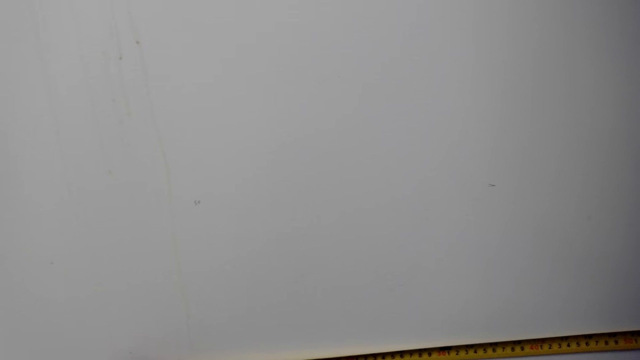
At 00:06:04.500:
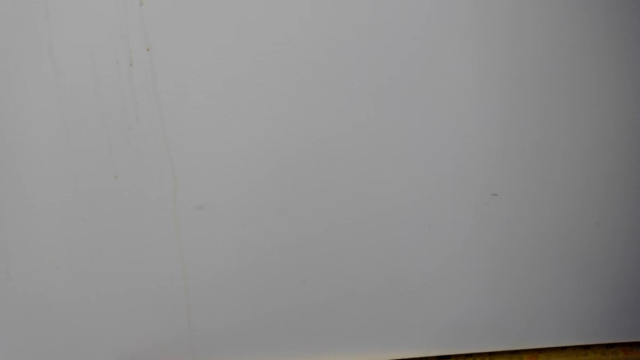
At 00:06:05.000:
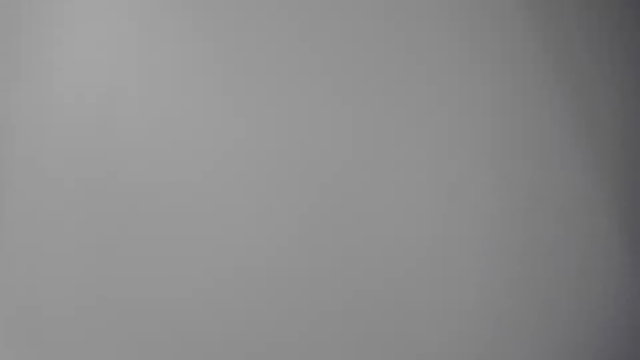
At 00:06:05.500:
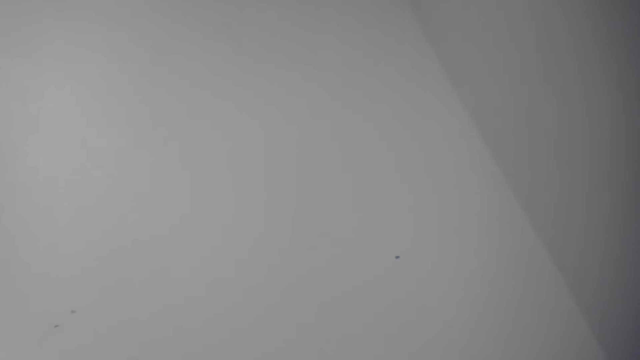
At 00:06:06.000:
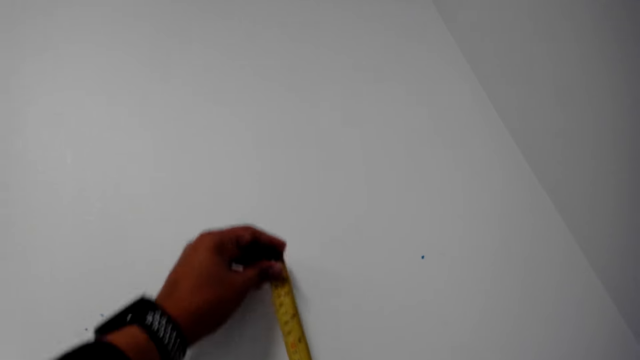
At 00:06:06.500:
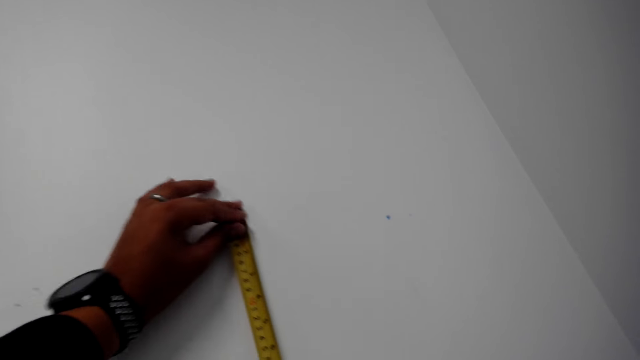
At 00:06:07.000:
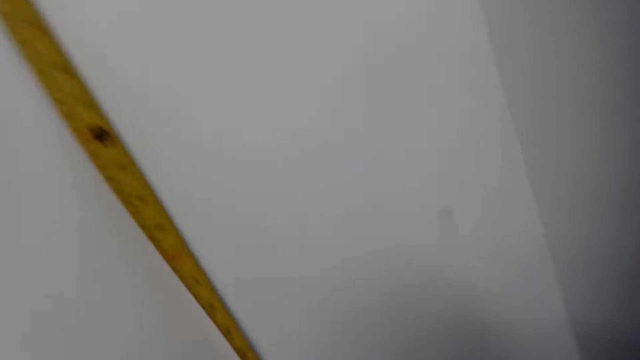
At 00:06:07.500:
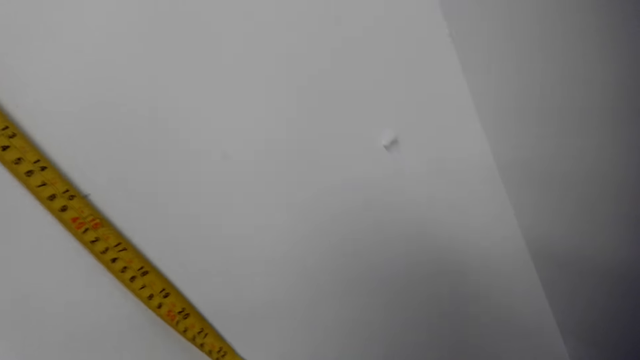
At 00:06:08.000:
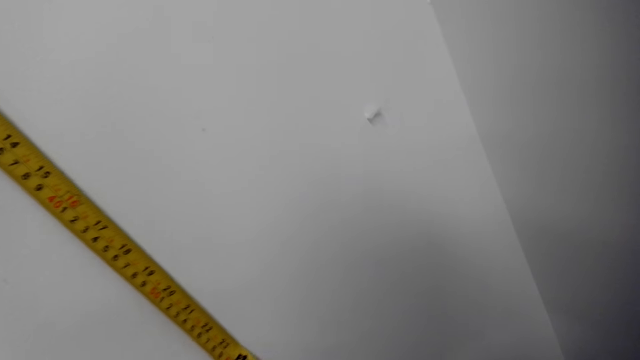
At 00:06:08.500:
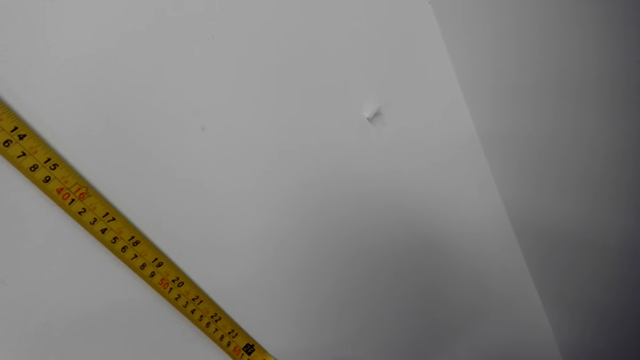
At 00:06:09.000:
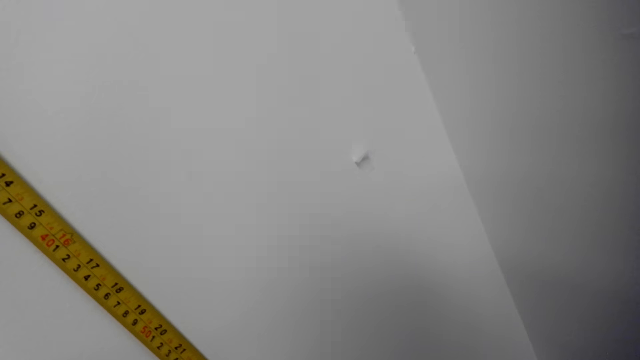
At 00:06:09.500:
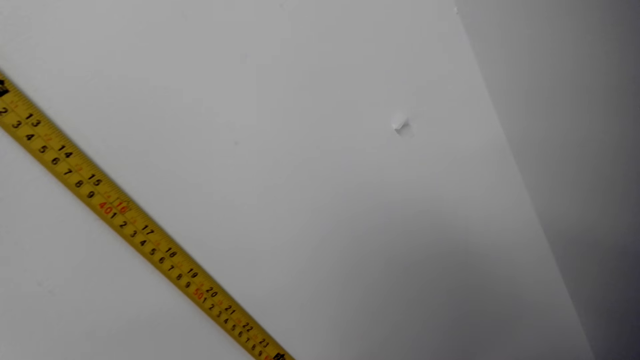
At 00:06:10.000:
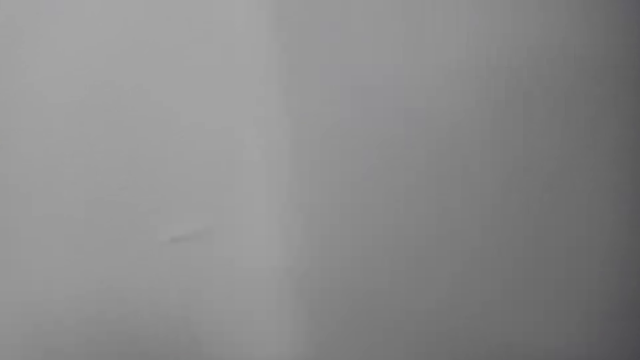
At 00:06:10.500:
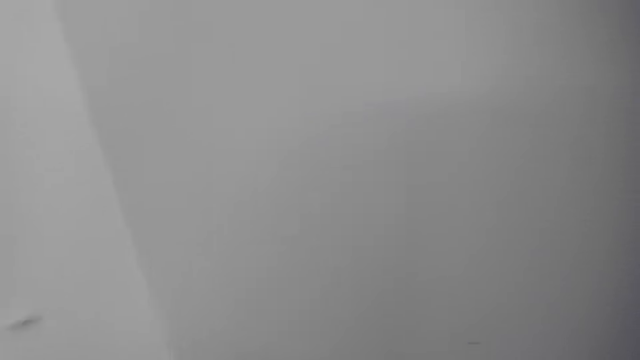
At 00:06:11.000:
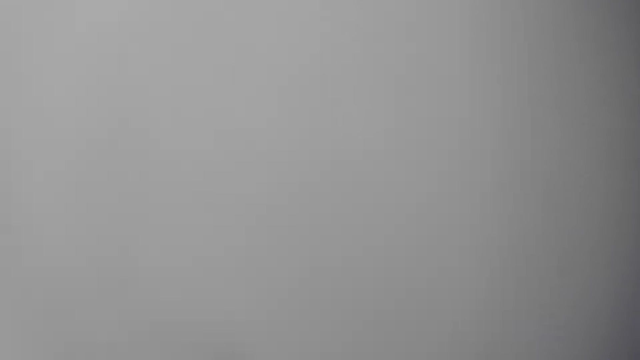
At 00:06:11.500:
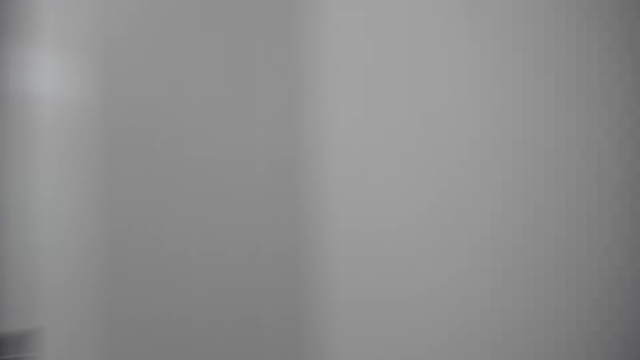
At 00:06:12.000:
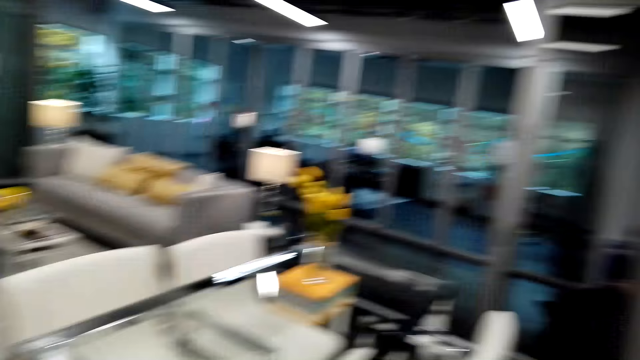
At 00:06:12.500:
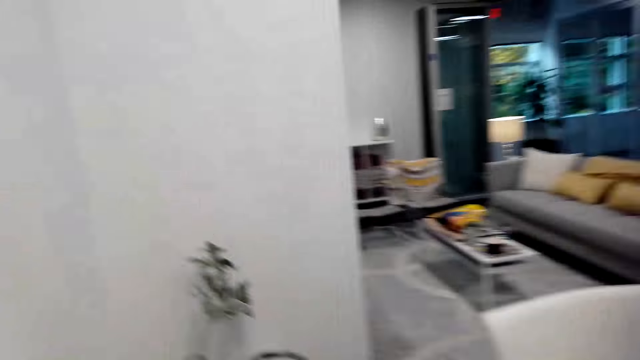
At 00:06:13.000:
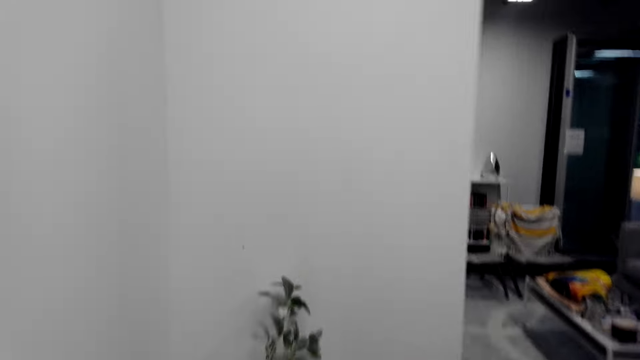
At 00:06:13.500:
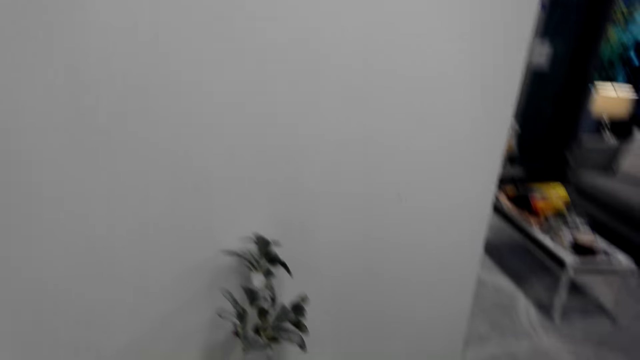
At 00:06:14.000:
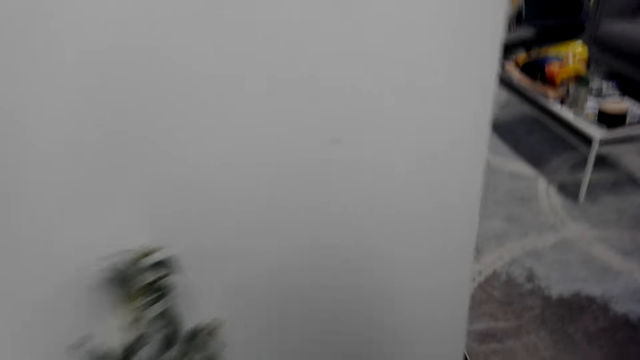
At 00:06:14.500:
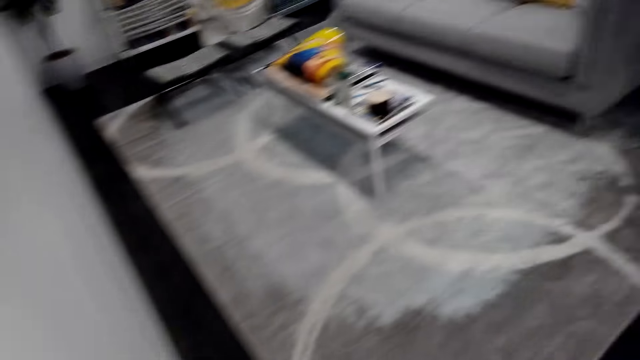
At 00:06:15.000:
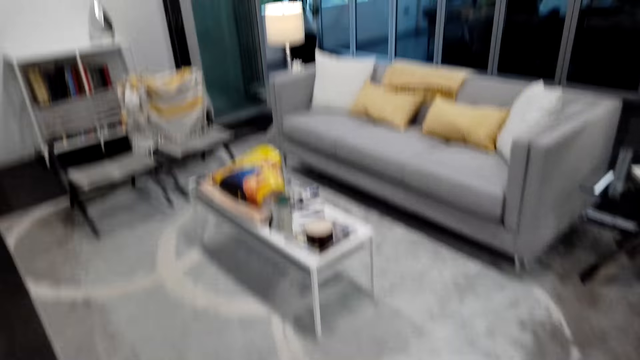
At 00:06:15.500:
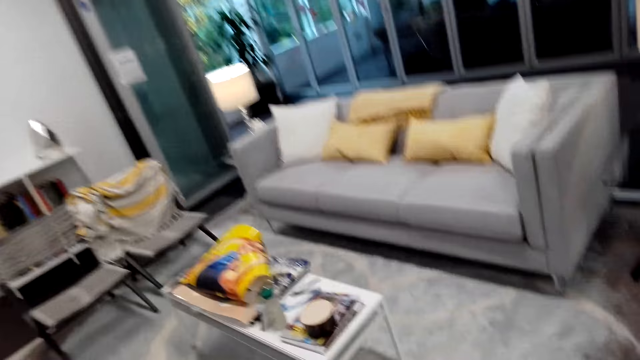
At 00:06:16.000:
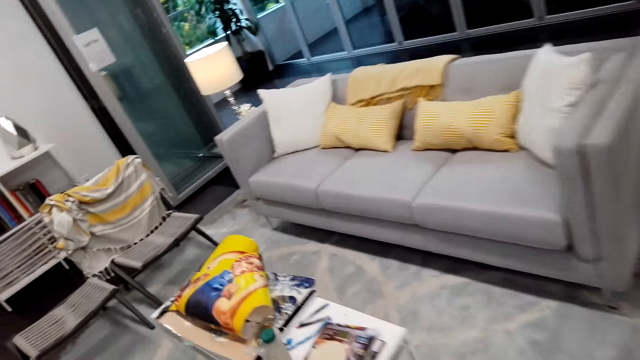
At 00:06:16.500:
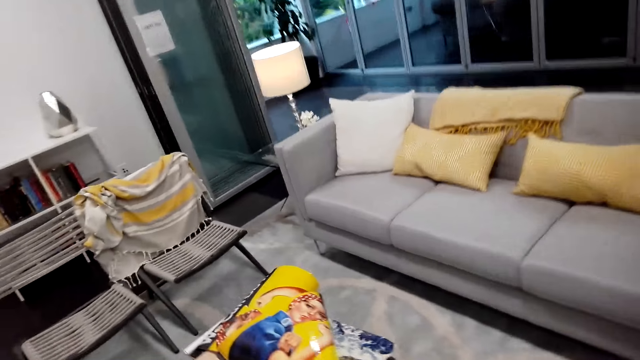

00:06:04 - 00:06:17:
The camera wearer walks.

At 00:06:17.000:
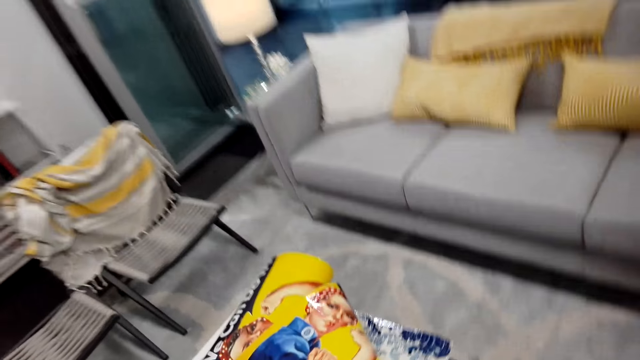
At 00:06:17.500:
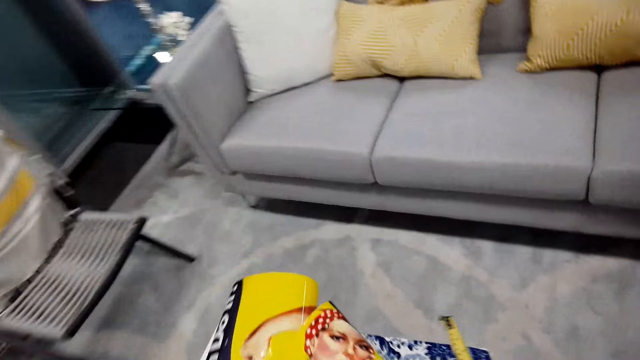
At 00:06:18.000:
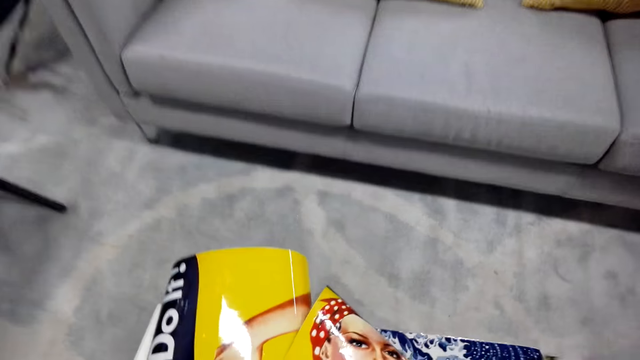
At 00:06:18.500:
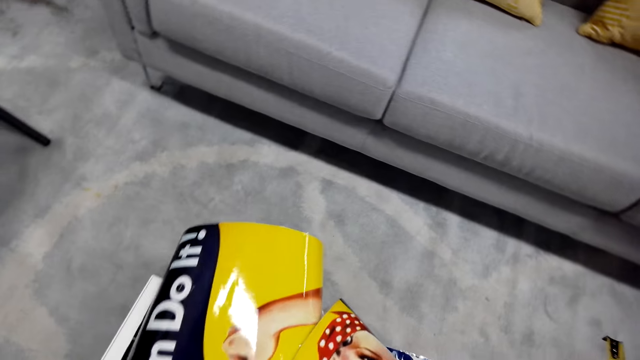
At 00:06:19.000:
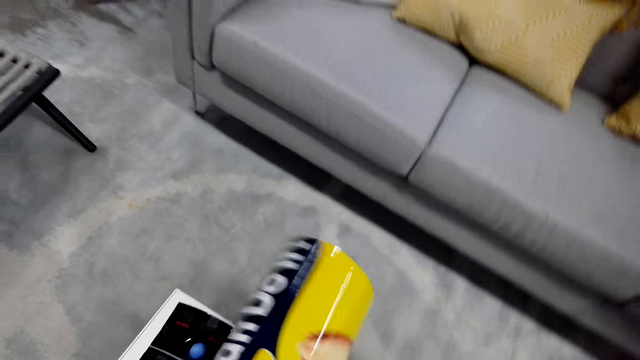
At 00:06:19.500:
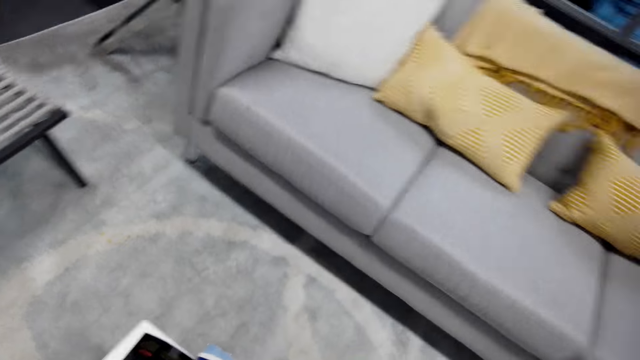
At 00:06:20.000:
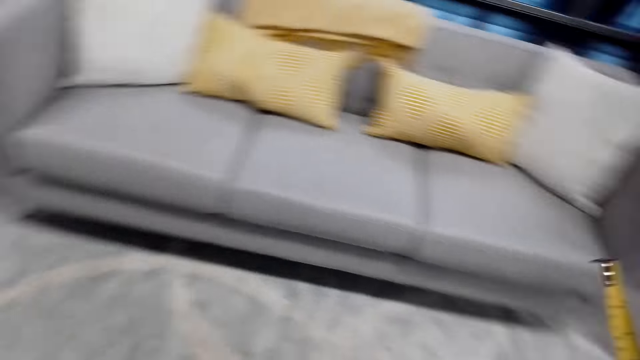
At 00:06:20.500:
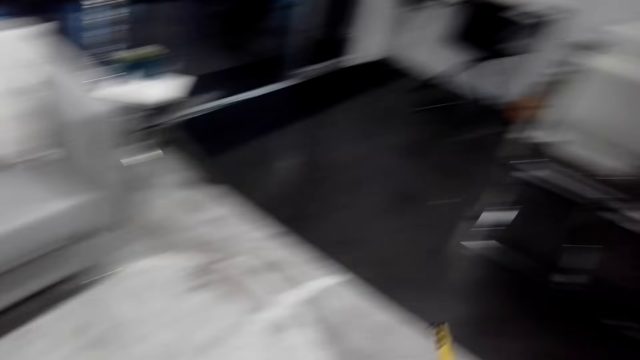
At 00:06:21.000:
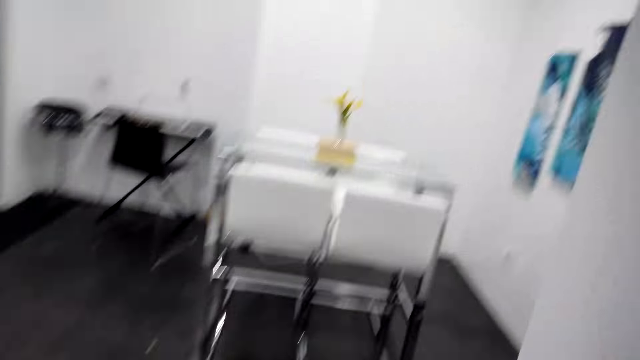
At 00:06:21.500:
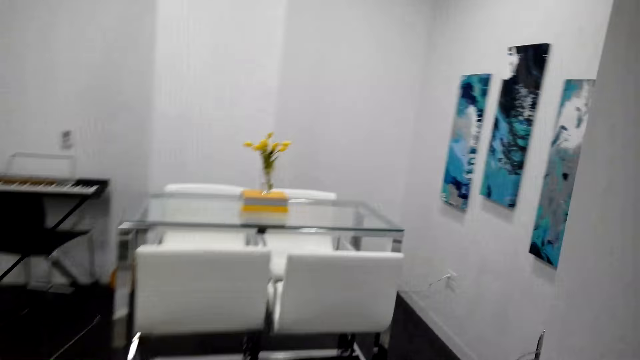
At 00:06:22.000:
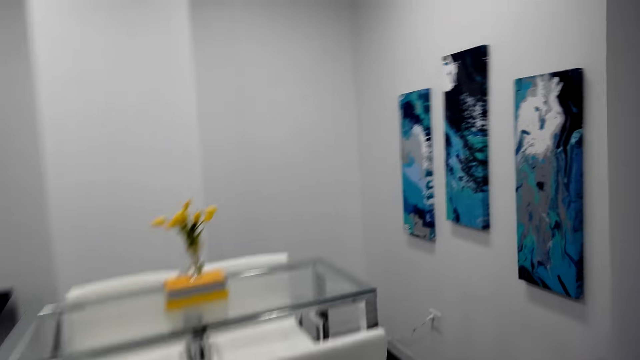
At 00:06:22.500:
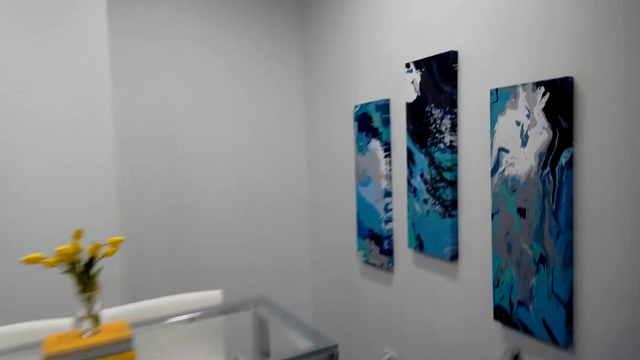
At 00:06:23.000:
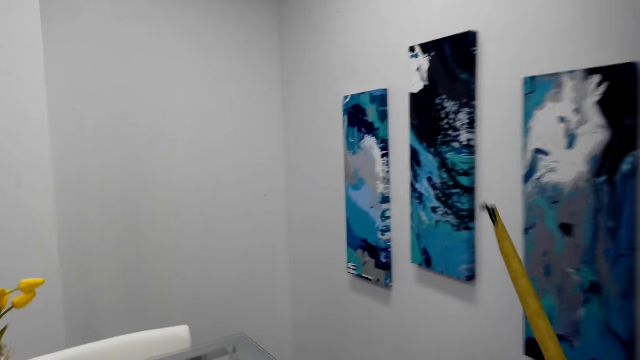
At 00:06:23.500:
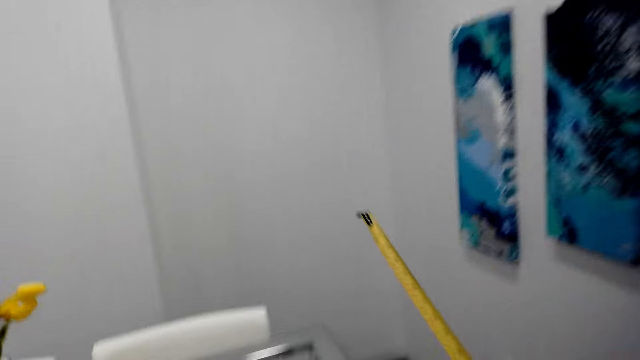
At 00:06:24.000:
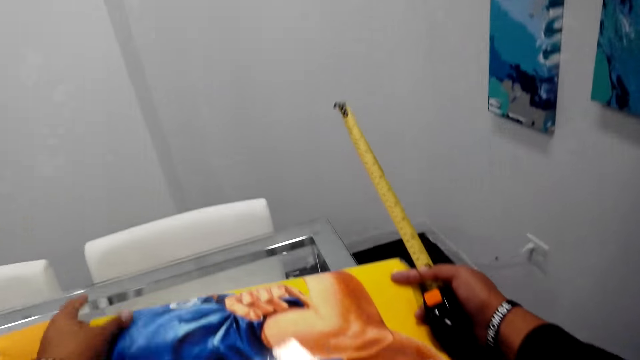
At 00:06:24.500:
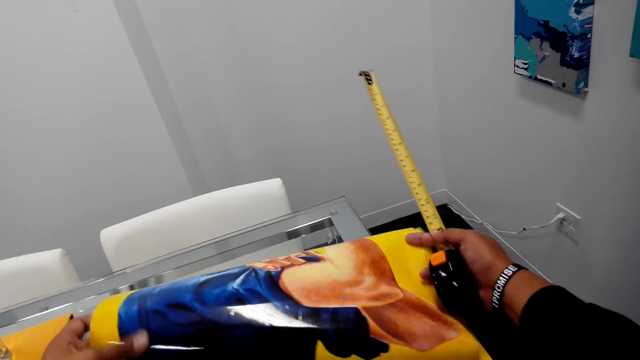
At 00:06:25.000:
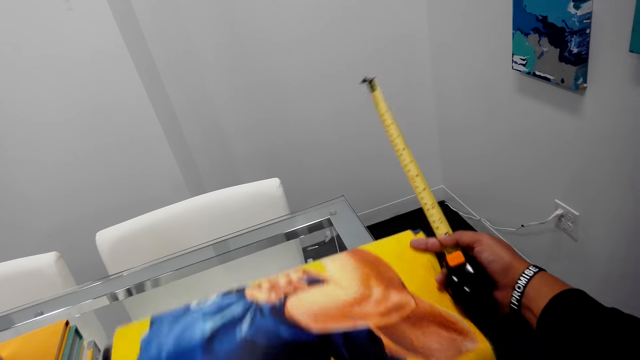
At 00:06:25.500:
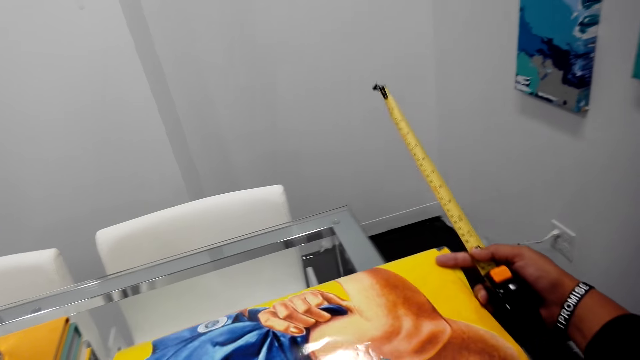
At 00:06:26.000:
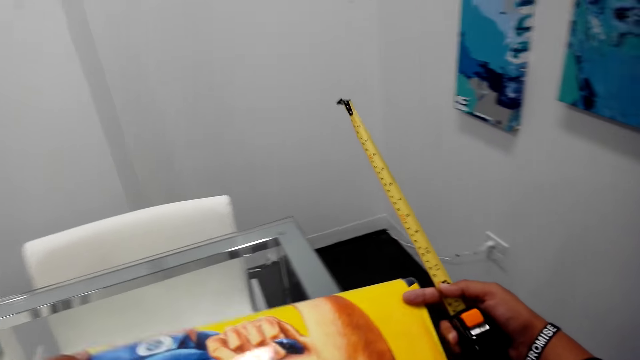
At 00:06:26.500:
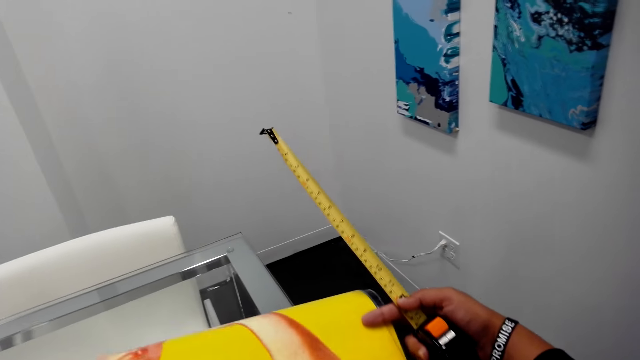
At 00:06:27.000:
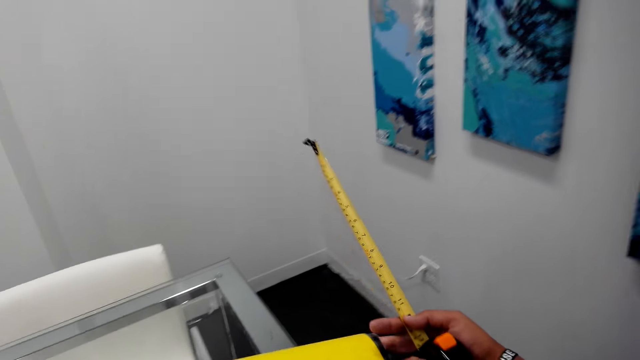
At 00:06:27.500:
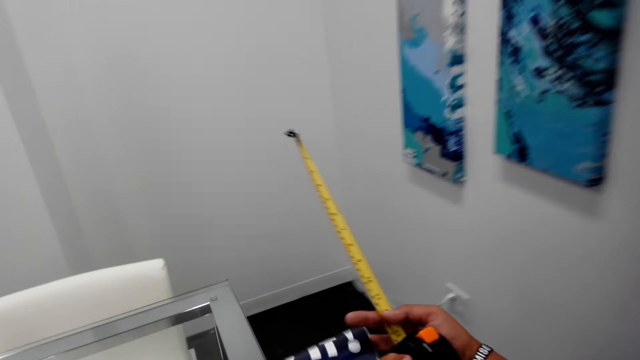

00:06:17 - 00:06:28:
The camera wearer picks up a picture or paper. They put the paper on the wall.
